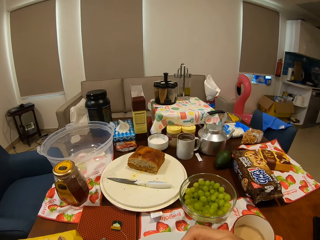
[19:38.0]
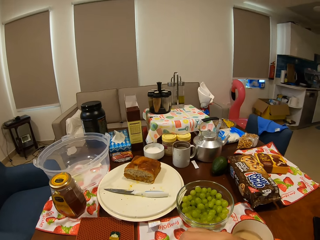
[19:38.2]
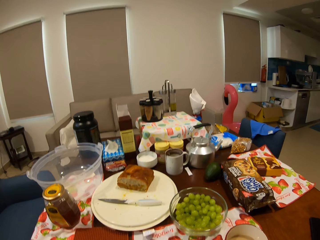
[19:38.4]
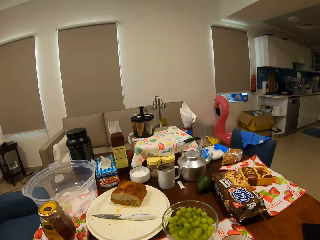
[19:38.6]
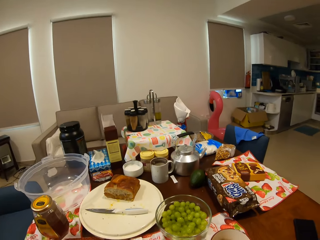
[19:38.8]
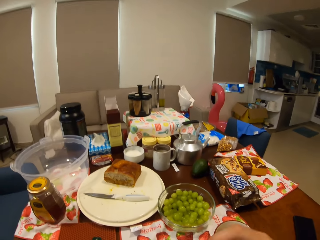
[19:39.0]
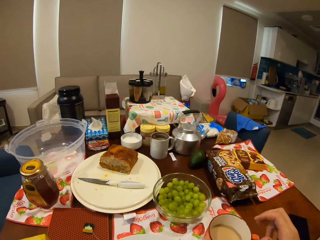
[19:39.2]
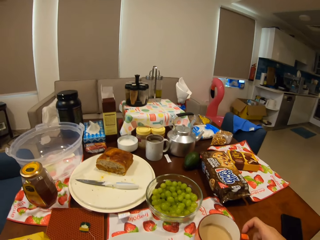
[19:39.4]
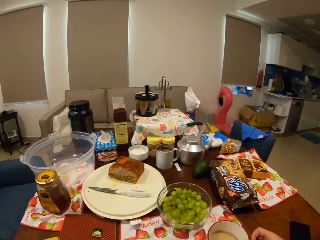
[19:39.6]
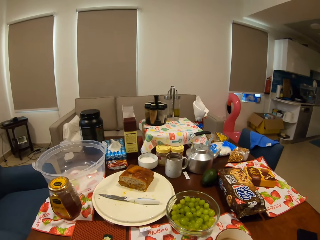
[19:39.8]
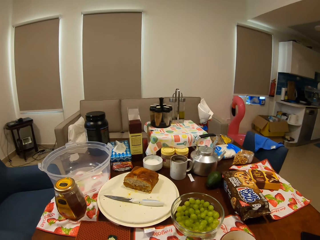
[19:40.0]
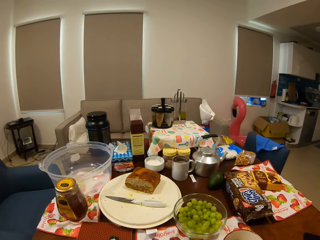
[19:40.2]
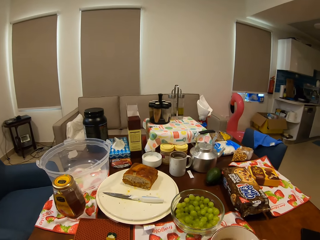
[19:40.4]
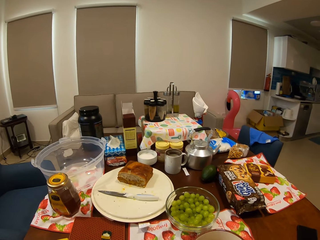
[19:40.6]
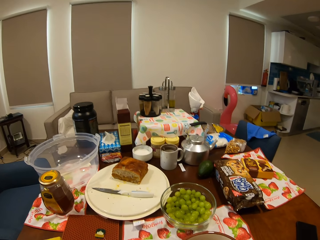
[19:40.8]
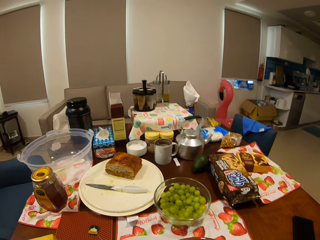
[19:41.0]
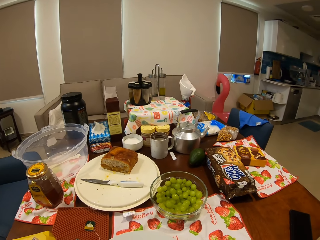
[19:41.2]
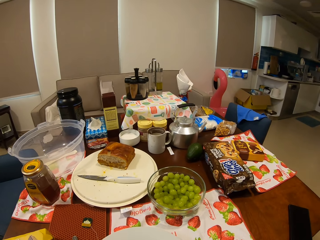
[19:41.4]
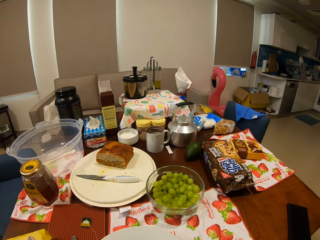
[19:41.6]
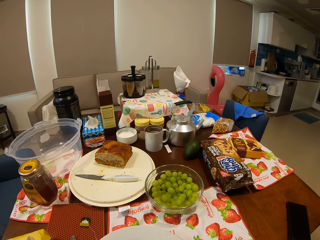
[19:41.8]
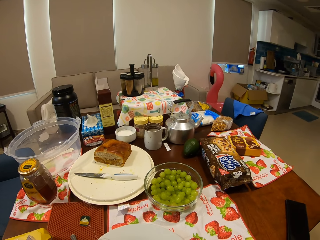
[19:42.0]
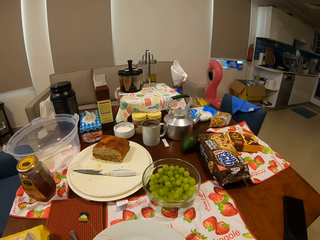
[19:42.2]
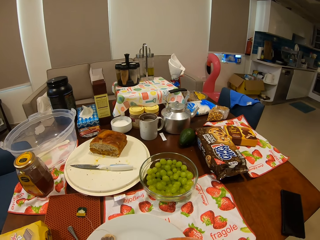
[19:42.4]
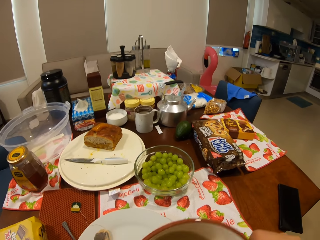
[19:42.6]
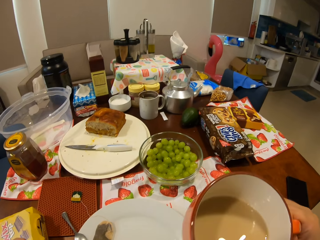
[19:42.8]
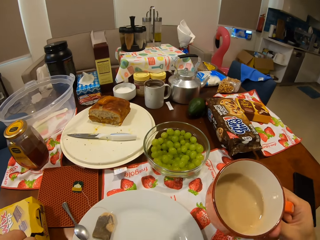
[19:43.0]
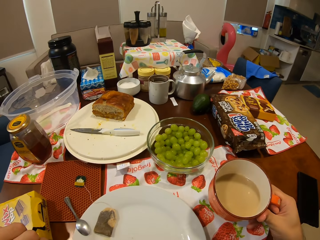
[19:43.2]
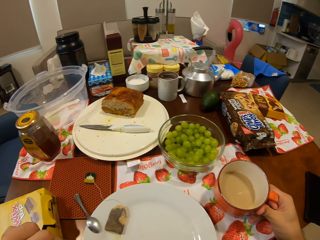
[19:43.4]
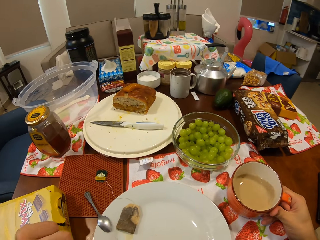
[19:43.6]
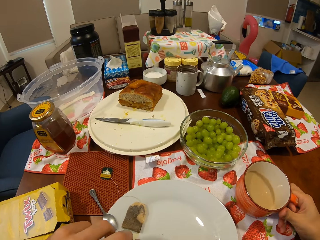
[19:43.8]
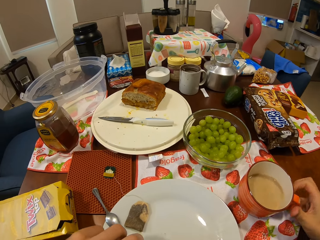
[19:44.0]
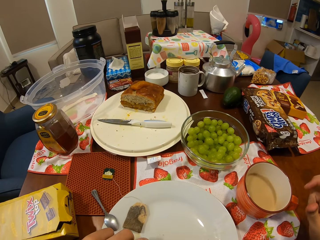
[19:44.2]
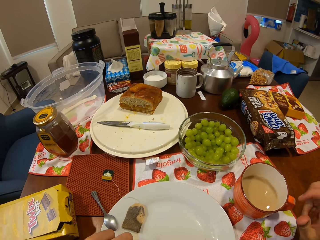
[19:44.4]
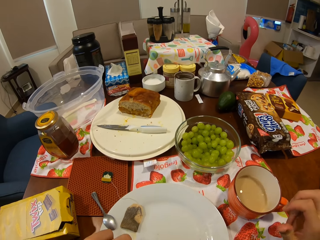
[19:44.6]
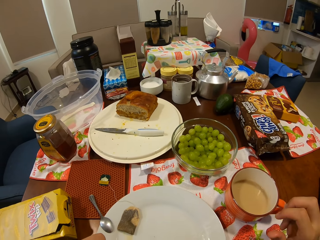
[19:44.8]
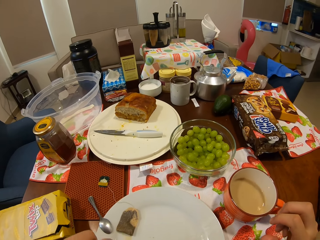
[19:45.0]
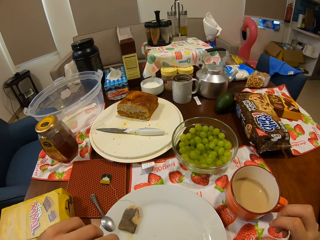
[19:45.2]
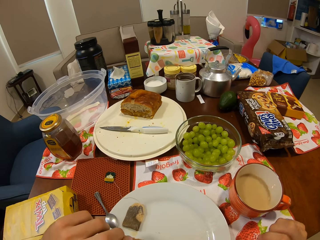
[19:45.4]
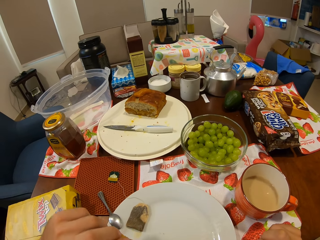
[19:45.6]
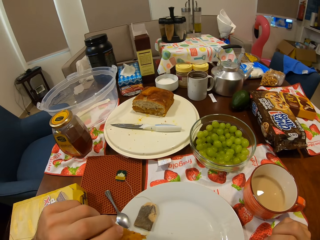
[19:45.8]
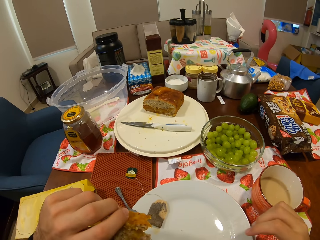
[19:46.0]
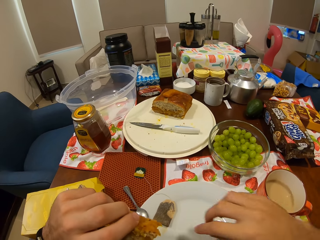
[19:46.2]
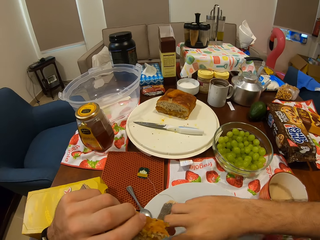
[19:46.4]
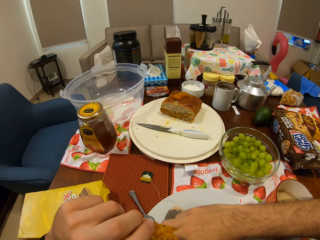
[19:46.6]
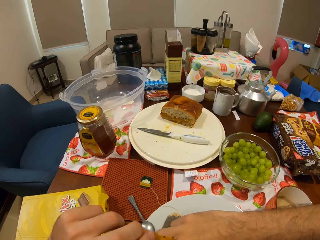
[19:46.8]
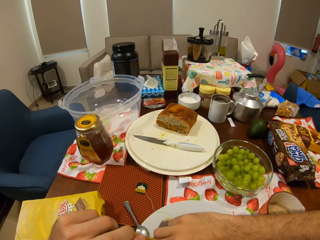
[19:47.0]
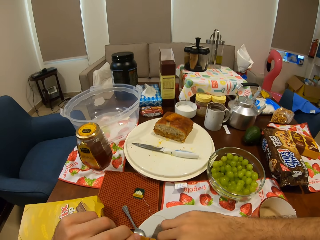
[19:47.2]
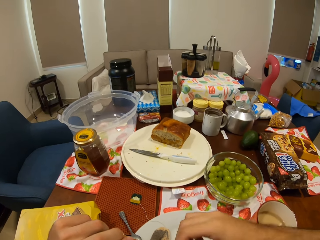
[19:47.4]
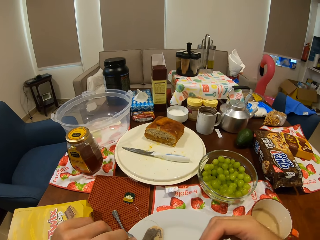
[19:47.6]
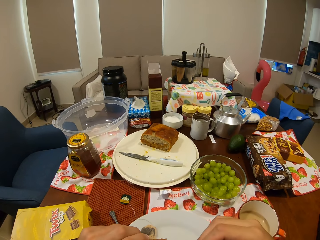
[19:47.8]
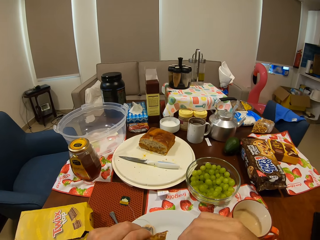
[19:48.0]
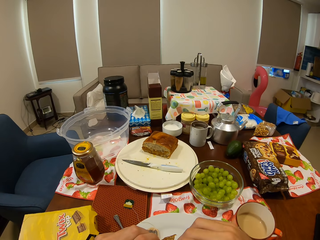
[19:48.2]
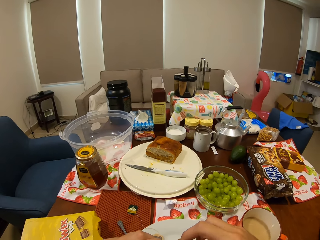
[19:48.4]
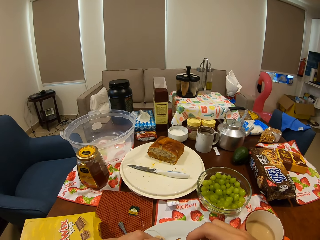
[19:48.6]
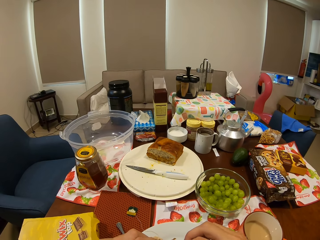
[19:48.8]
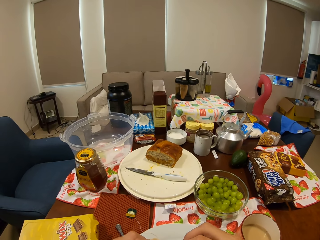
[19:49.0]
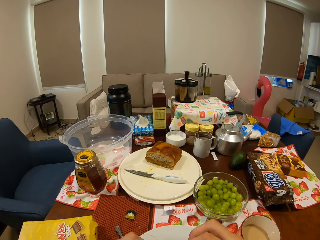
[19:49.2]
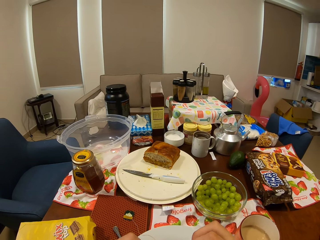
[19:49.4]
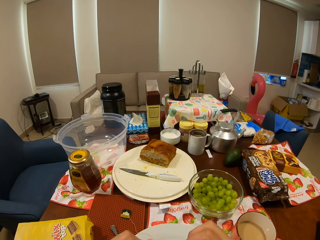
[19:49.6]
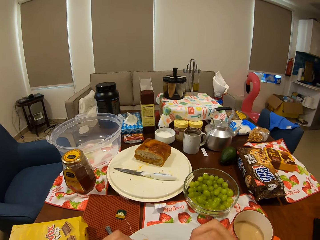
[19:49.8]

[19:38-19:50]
The camera wearer picks up the cup of tea from the dining table with his right hand. He drinks tea on the dining table. He places the cup of tea in his right hand on the dining table. He stares around the house. He picks something from the plate.

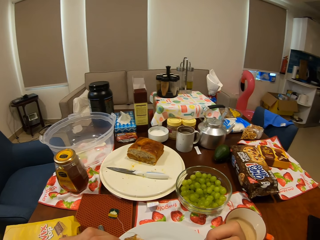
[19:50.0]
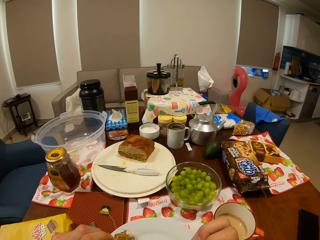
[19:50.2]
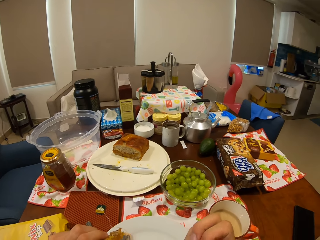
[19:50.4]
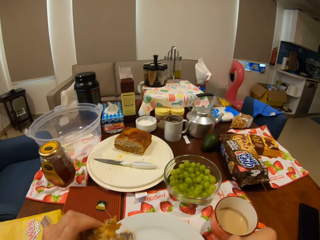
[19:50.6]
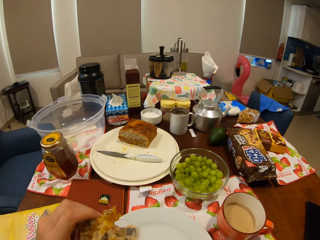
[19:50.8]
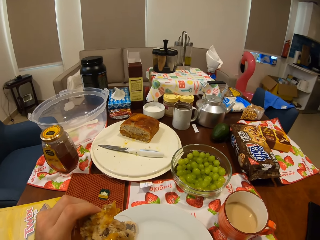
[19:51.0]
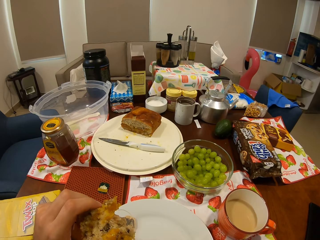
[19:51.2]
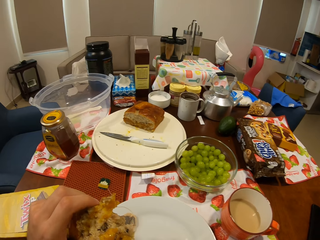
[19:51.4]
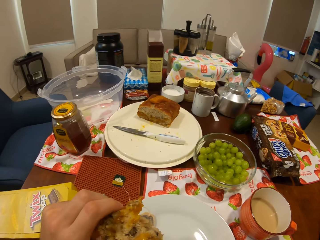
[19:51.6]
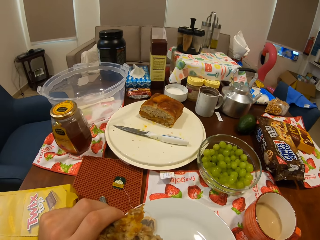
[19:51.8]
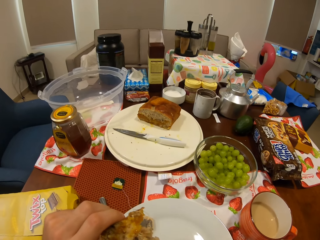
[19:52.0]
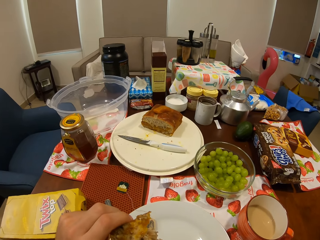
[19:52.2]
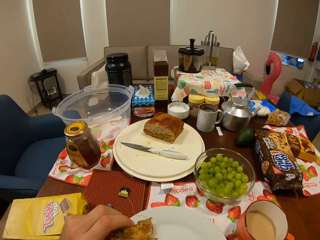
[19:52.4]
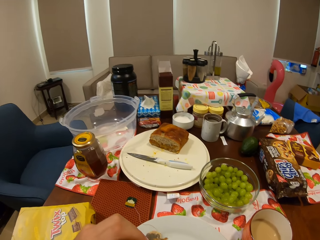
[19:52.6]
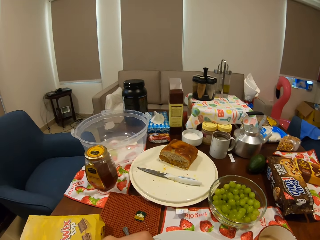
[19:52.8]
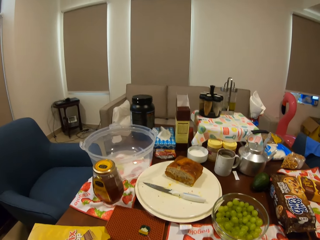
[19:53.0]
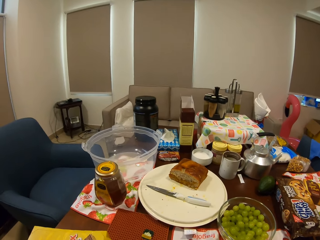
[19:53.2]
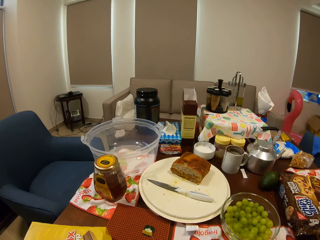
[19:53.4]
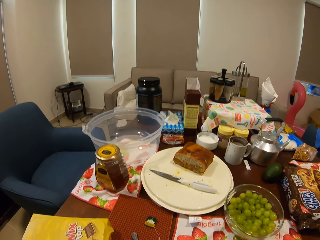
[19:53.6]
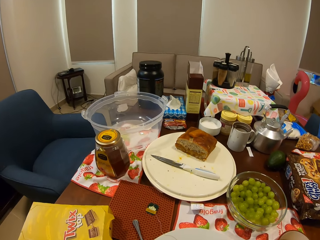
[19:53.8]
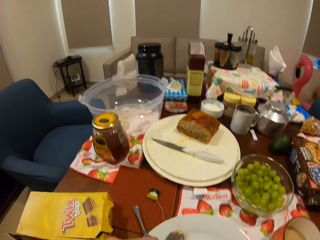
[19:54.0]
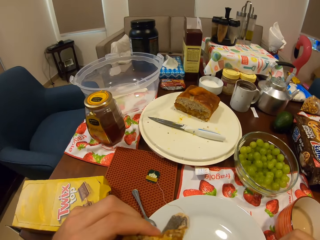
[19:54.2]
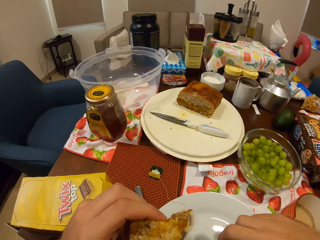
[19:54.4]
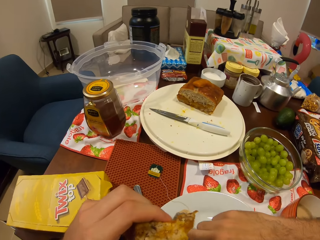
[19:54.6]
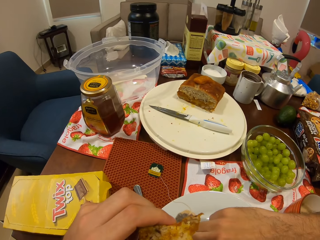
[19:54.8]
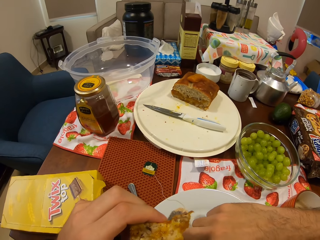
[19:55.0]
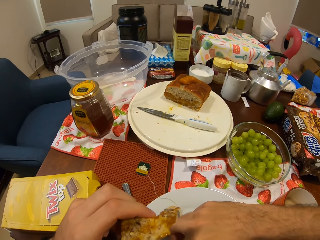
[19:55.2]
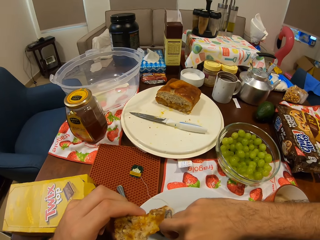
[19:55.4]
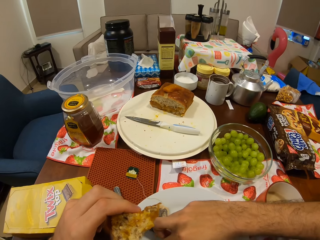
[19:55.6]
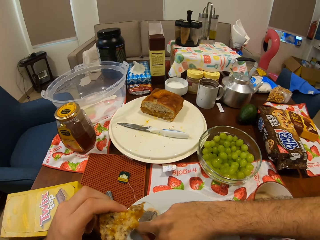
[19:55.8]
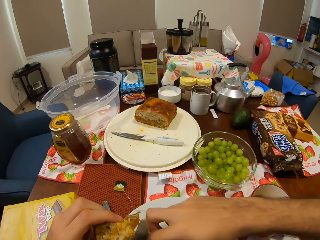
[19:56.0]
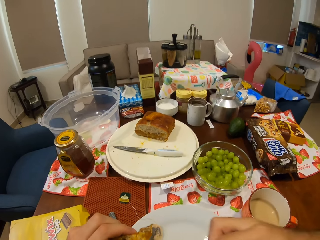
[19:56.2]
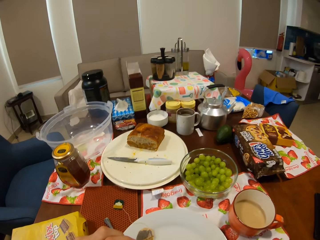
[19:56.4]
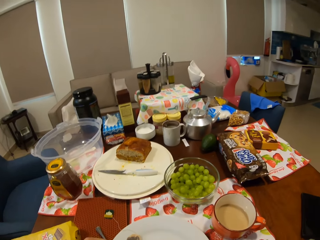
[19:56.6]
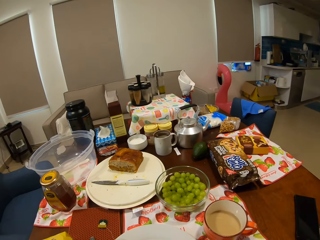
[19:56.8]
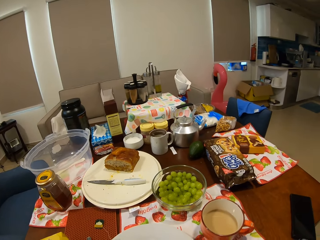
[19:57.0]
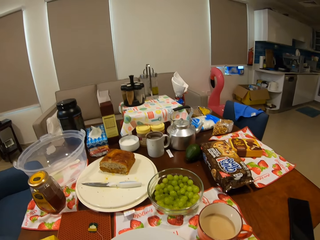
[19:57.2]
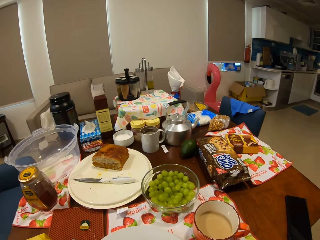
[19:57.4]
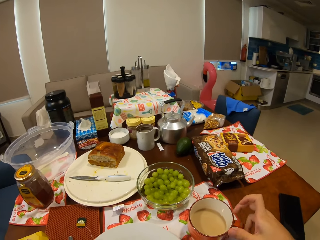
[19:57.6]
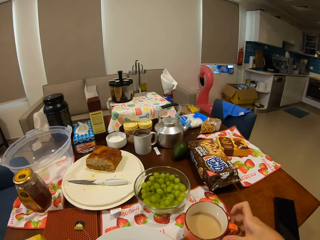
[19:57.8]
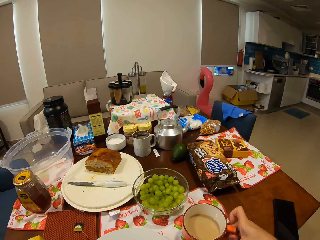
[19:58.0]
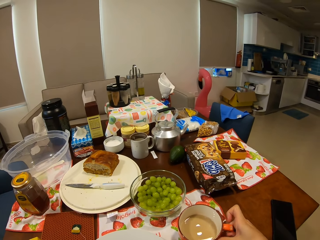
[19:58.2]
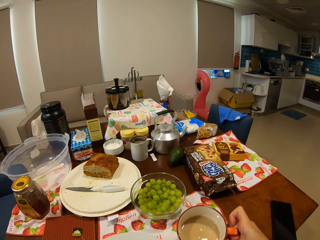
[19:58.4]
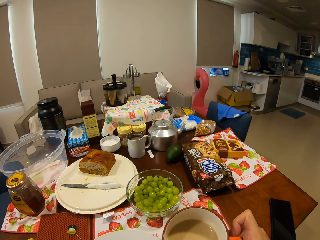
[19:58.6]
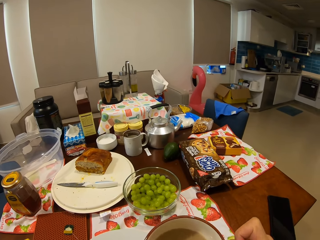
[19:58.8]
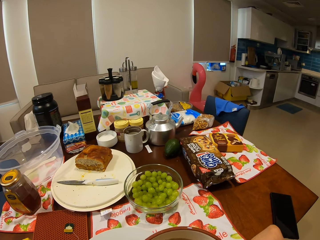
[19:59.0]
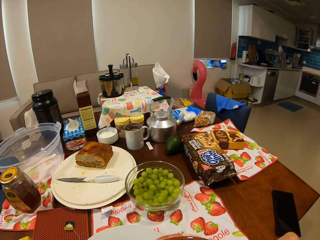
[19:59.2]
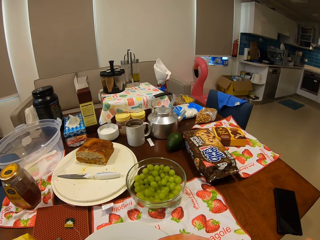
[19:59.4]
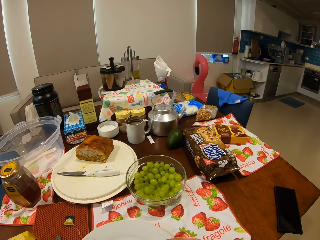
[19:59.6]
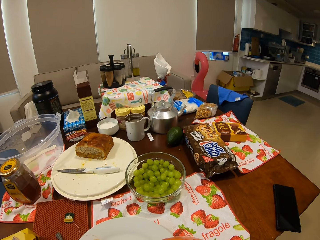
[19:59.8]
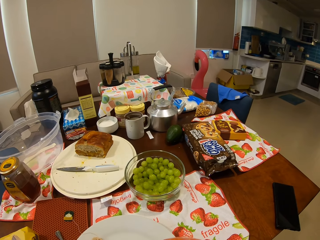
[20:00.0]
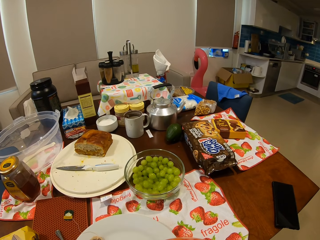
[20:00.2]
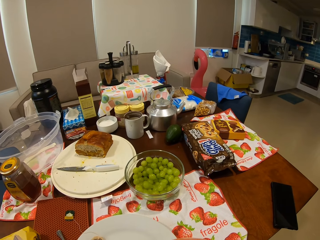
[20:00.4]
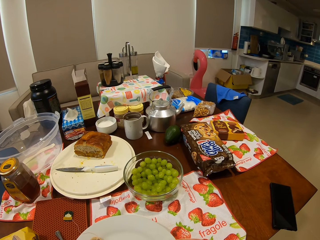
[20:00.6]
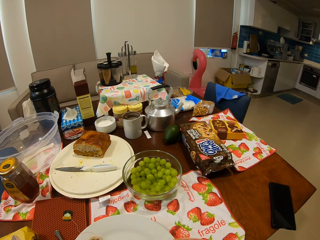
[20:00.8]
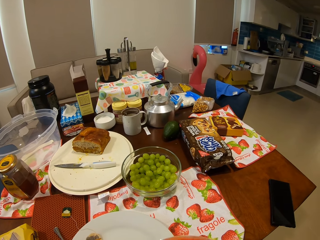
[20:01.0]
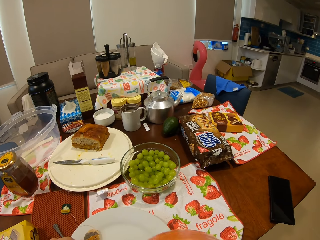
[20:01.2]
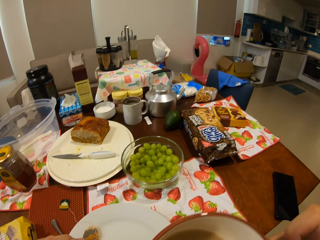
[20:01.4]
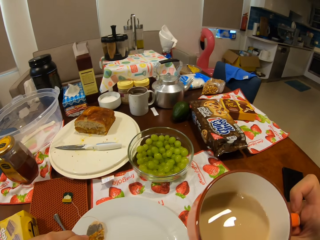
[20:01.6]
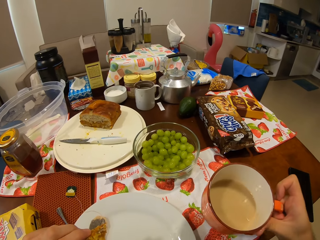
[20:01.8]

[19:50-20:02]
The camera wearer eats food on the dining table. He holds food in his left hand. He stares around the house. He picks something from the plate. He touches the plate on the dining table with his right hand. He stares around the house. He puts the cup of tea on the table. He picks up the cup of tea from the dining table with his right hand. He drinks tea on the dining table.
